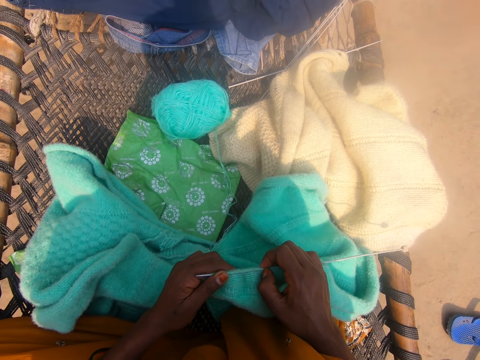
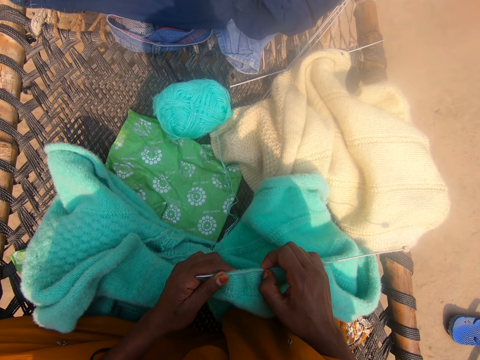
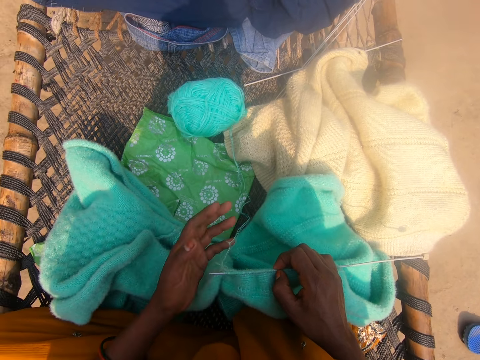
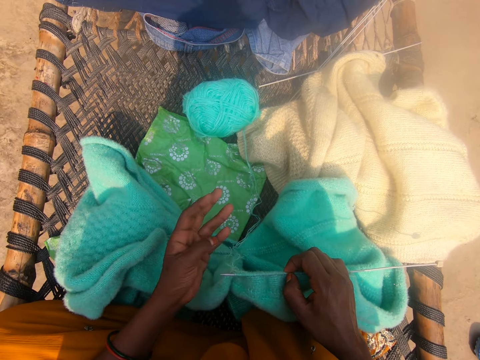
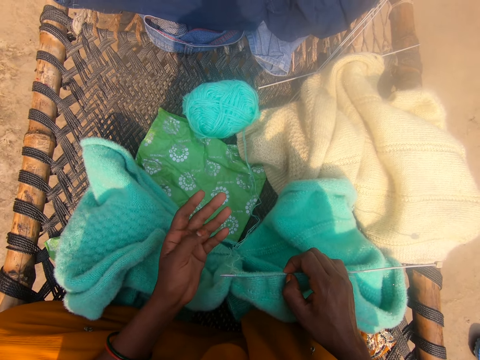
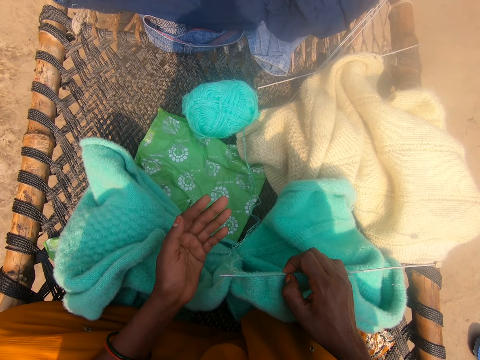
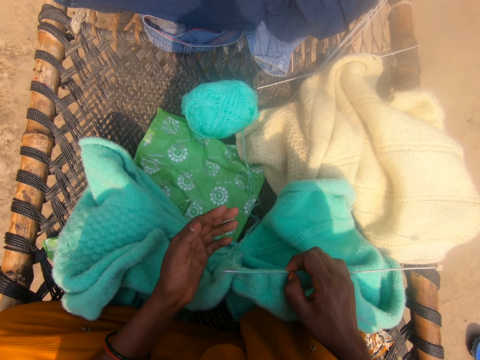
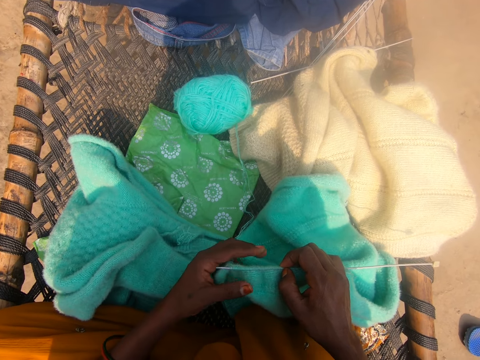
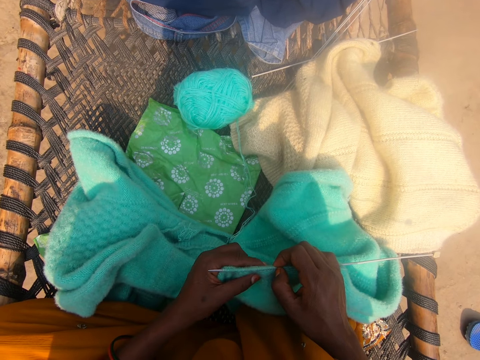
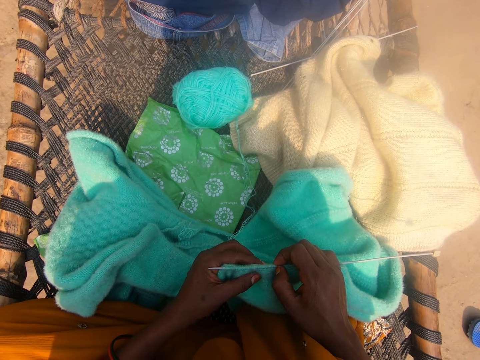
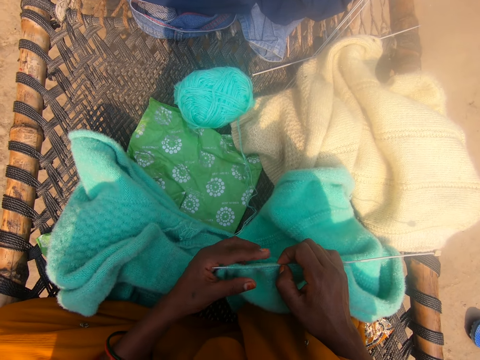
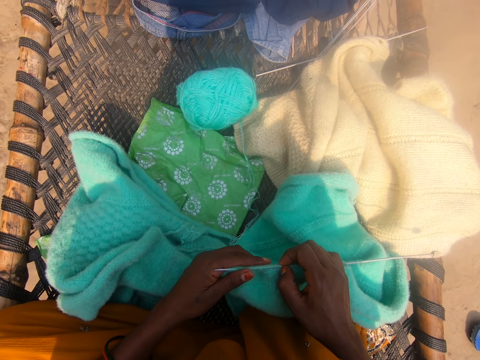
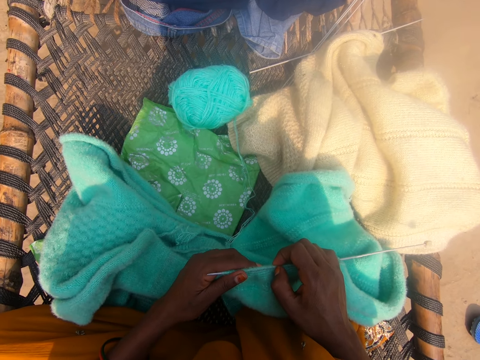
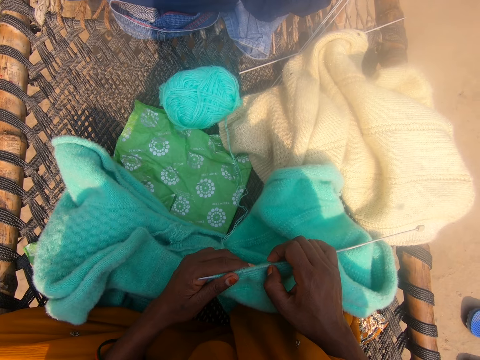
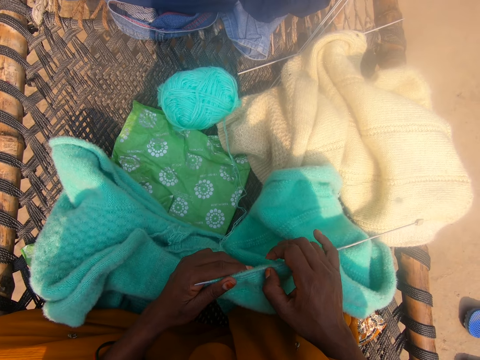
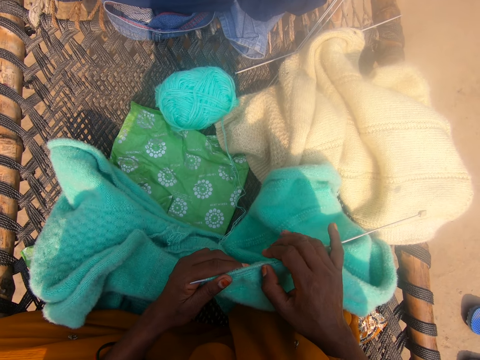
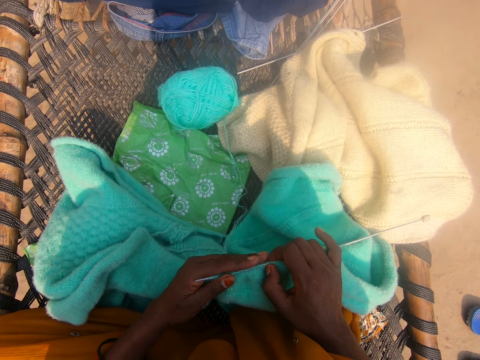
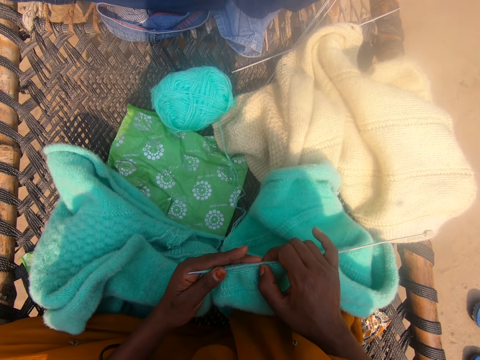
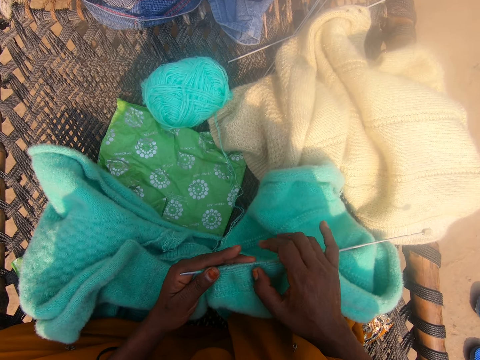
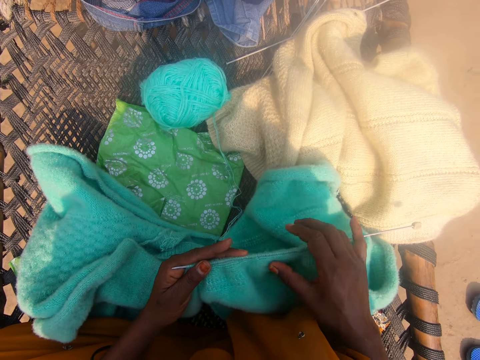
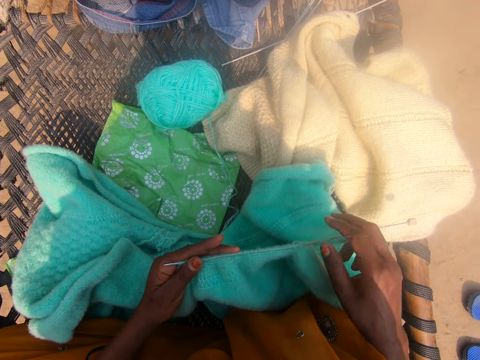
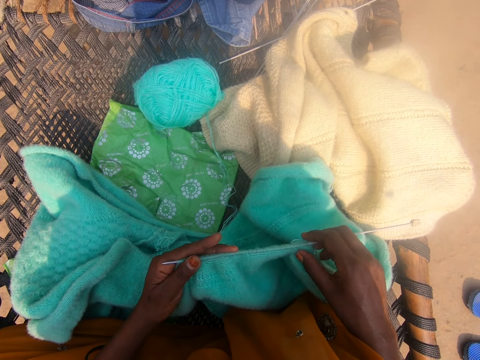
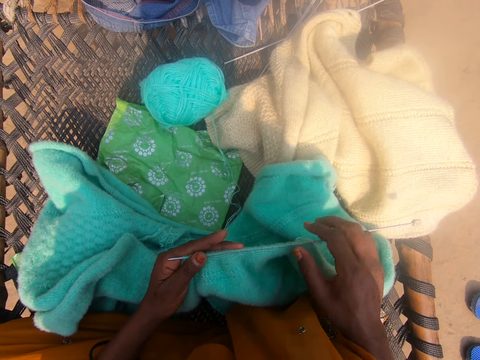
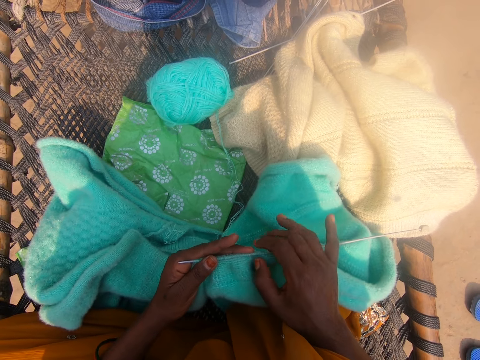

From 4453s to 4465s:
The camera wearer counts the fingers. She gesticulates with her left hand. She touches the fabric. She moves the hand. She moves the hands. She moves the hand. She touches the fabric.

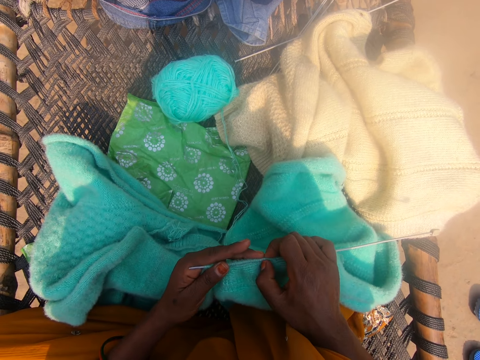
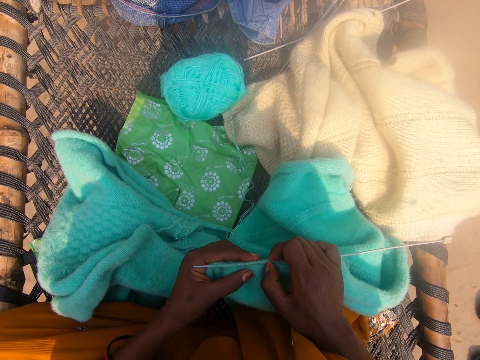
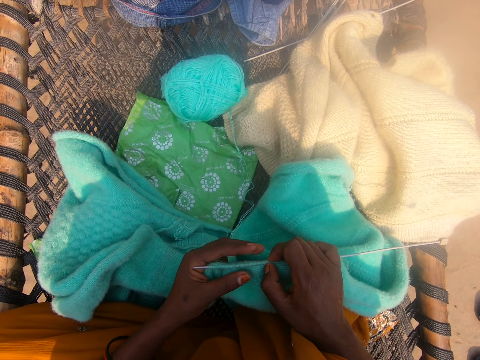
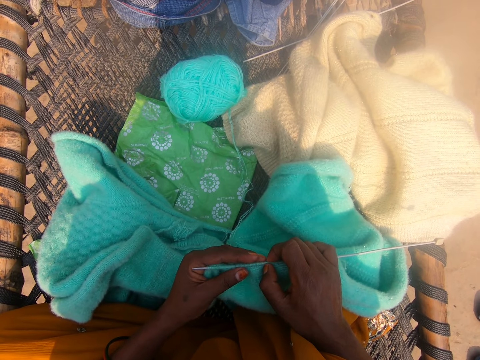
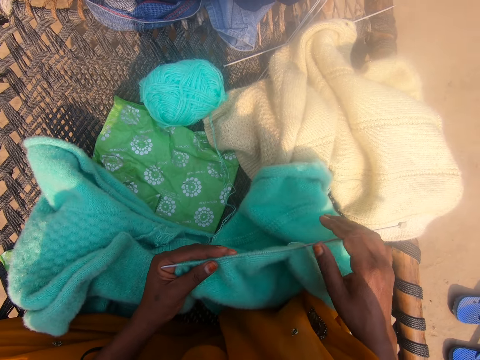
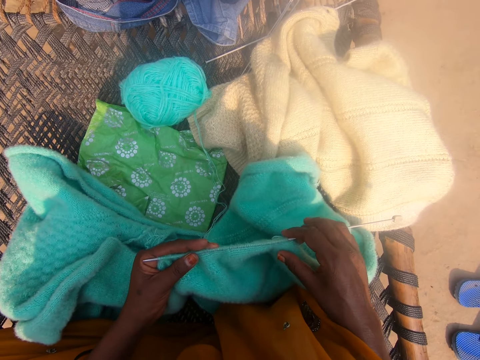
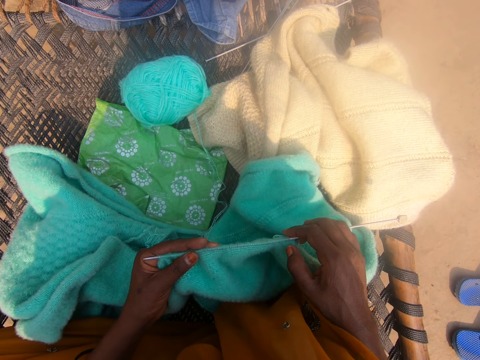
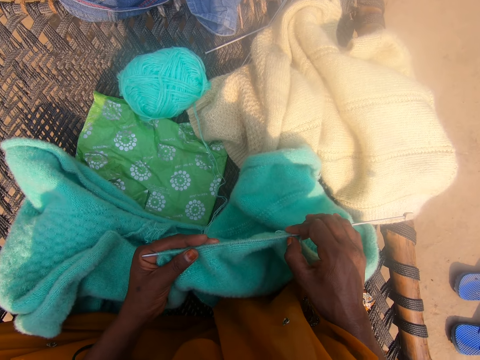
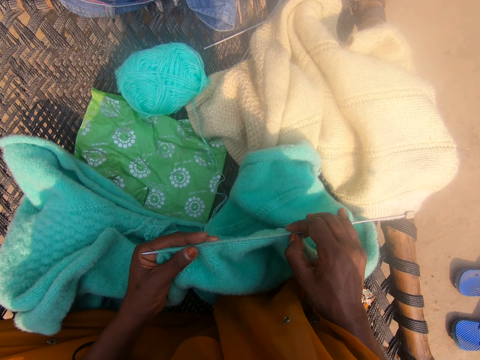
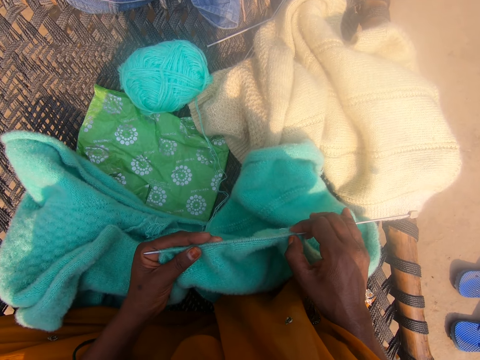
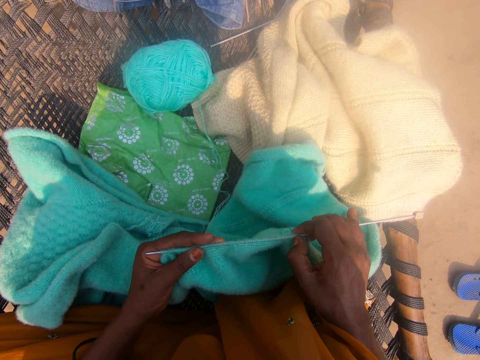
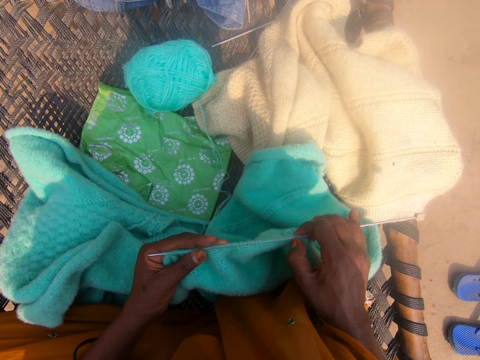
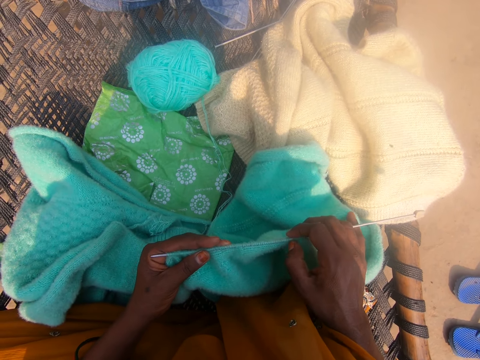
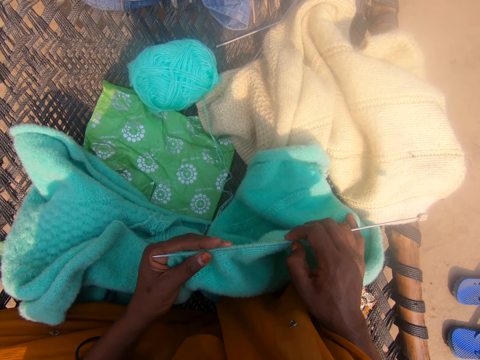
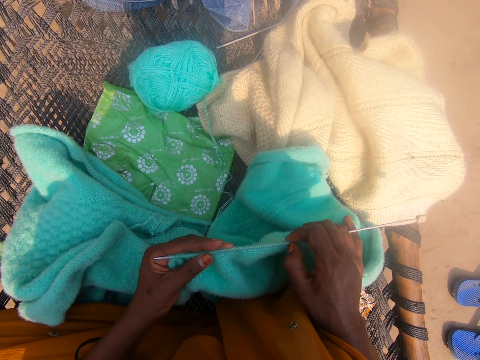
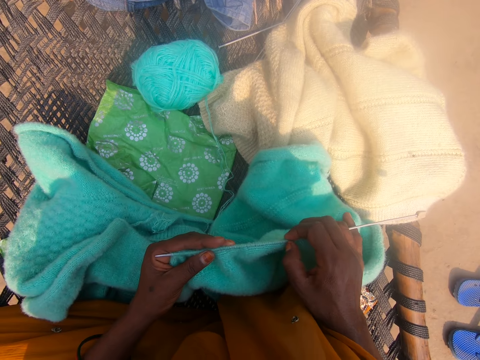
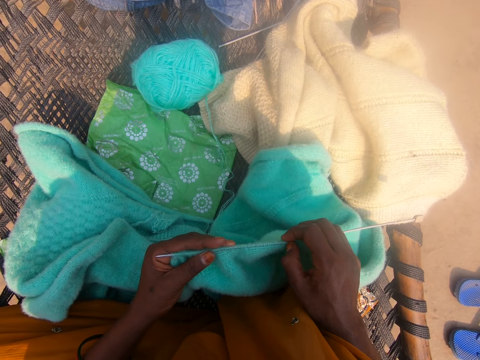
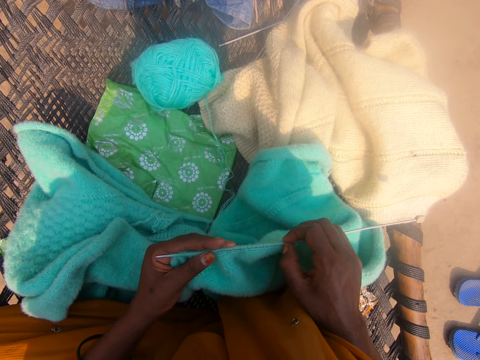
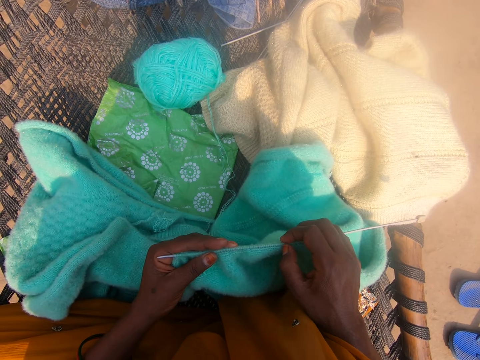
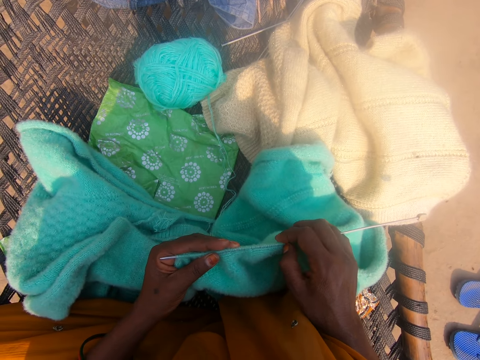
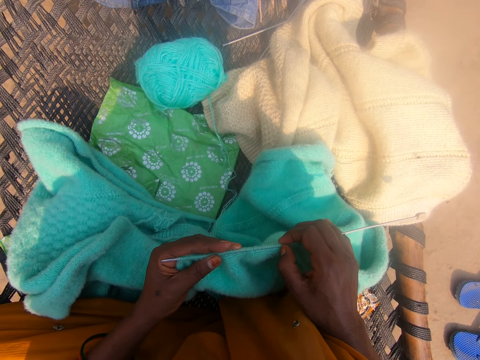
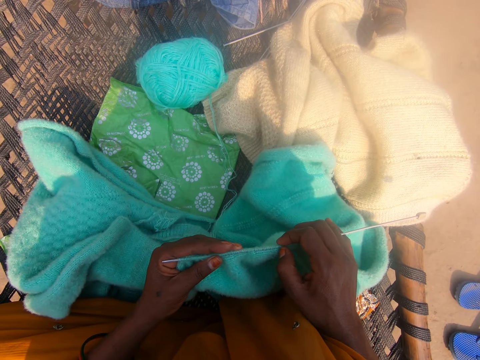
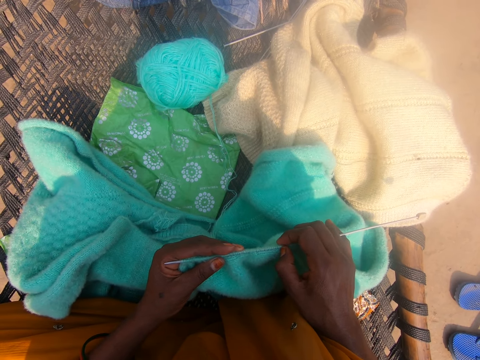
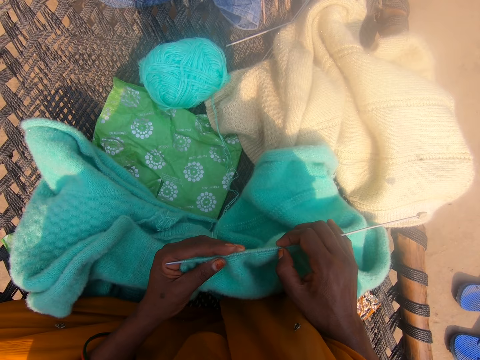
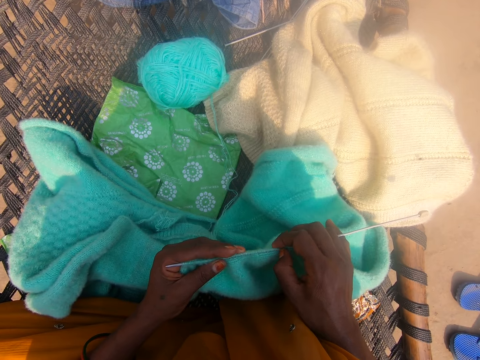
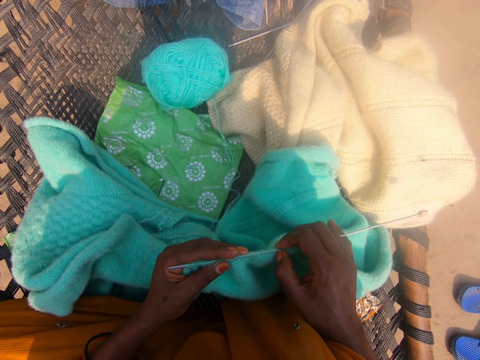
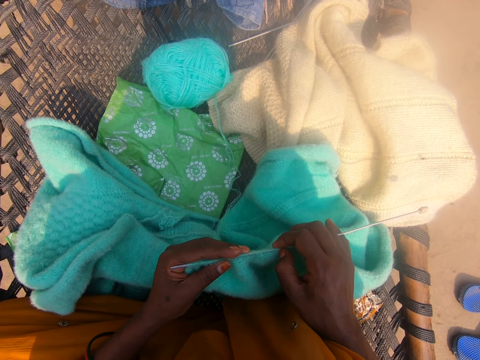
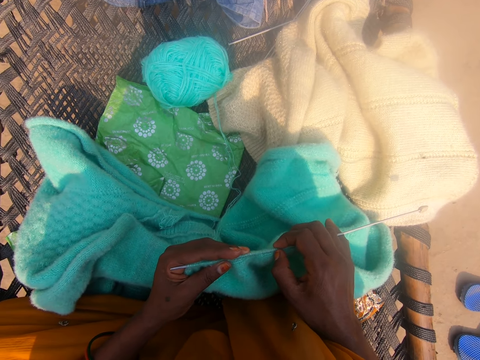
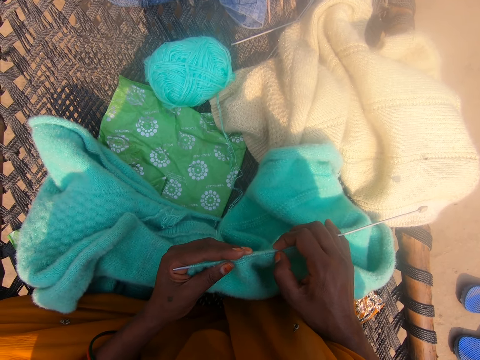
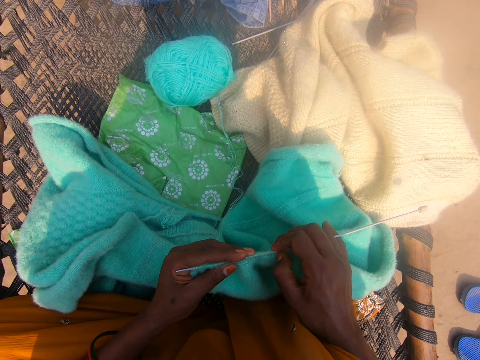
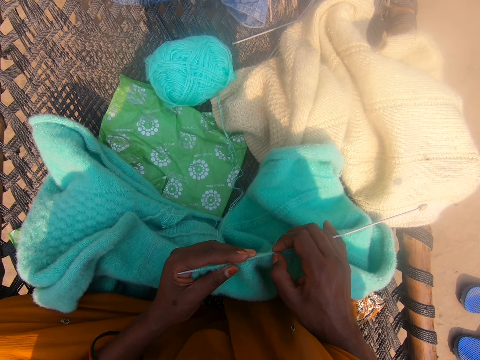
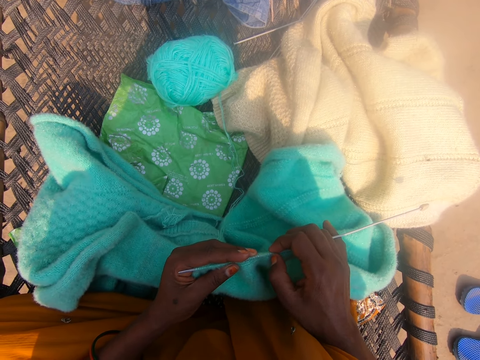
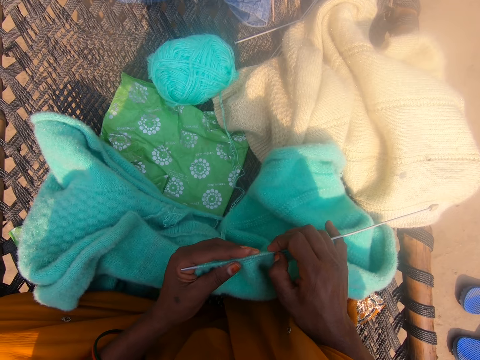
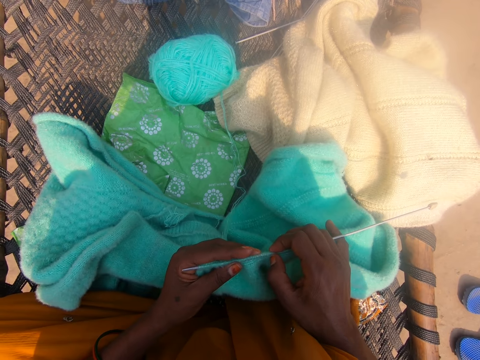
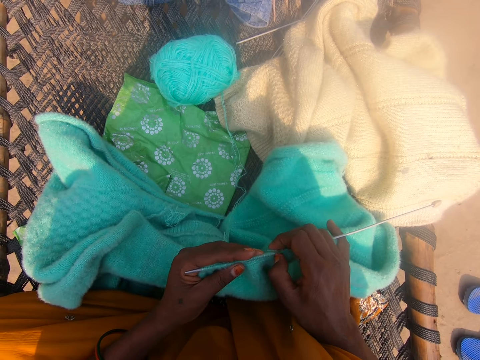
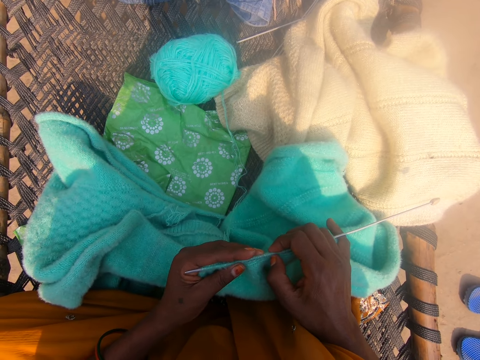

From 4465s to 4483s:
The camera wearer moves the hand. She touches the fabric. She counts the knots of the fabric. She adjusts wools on the knitting needle with her hands.
